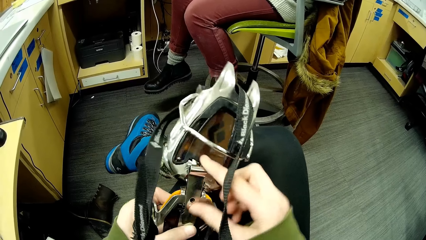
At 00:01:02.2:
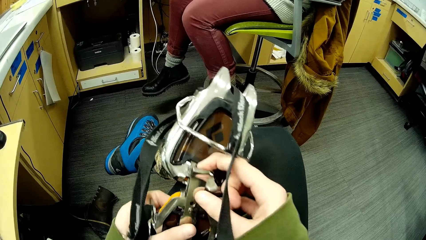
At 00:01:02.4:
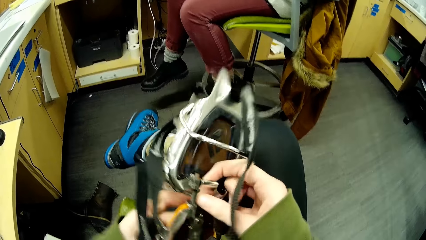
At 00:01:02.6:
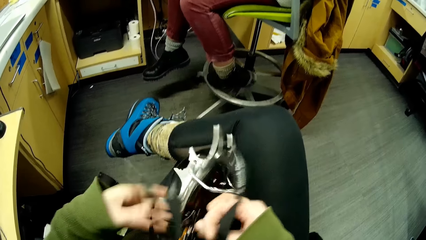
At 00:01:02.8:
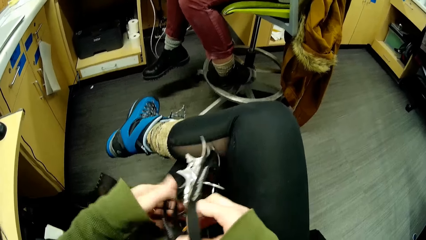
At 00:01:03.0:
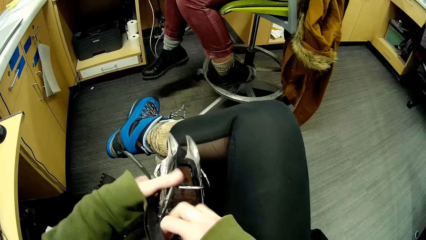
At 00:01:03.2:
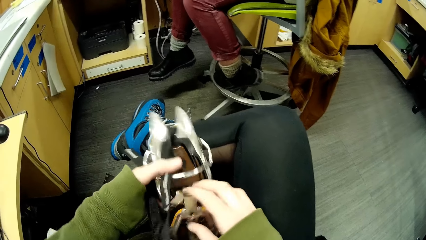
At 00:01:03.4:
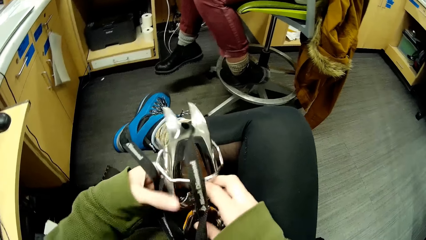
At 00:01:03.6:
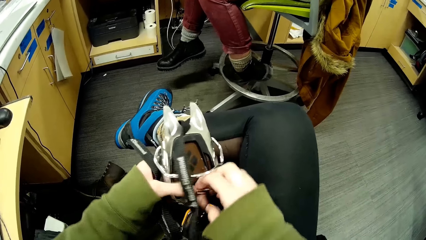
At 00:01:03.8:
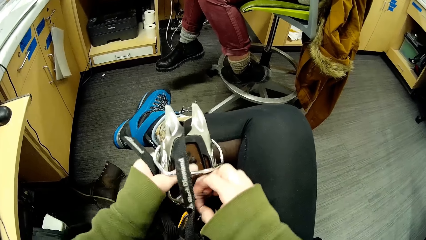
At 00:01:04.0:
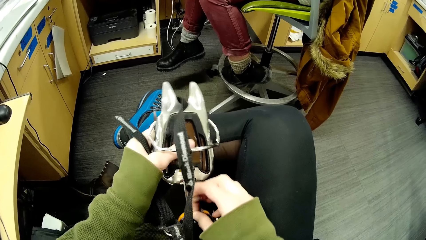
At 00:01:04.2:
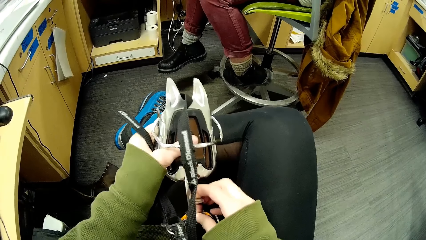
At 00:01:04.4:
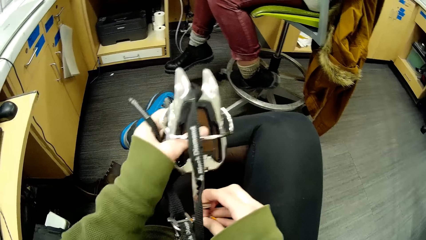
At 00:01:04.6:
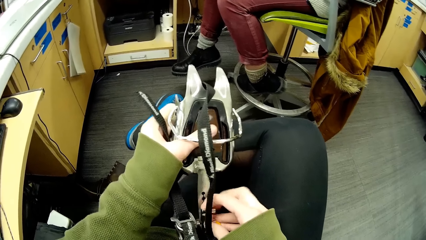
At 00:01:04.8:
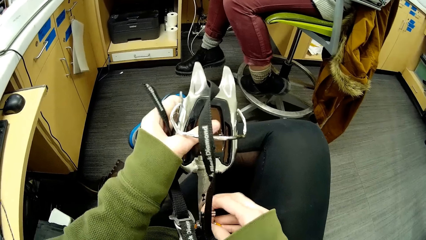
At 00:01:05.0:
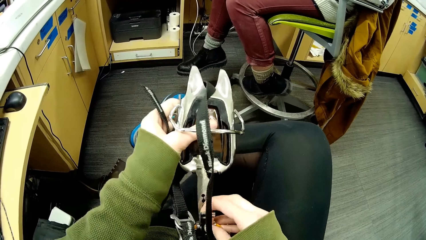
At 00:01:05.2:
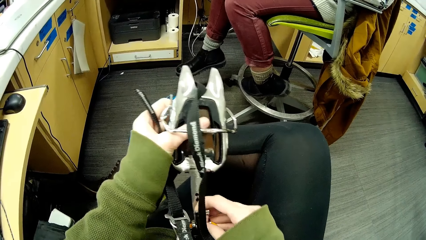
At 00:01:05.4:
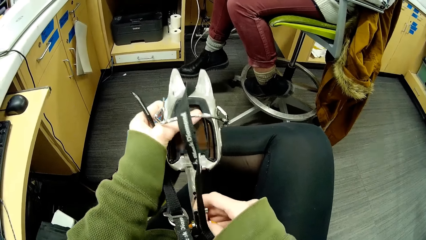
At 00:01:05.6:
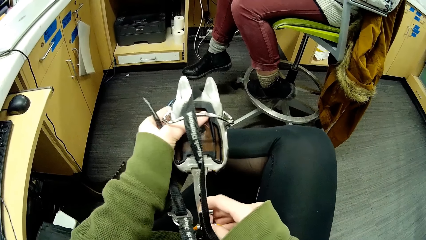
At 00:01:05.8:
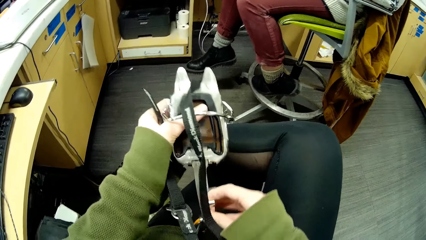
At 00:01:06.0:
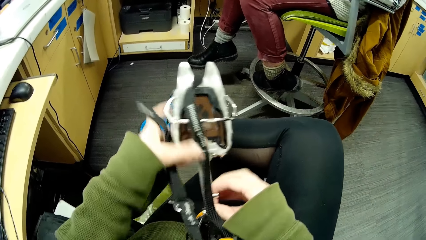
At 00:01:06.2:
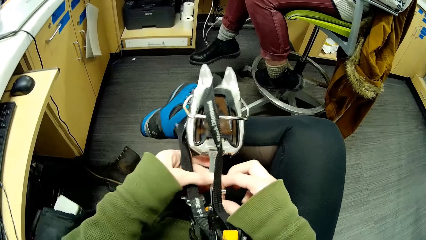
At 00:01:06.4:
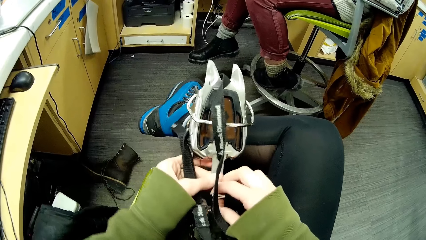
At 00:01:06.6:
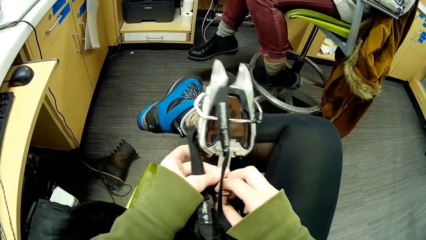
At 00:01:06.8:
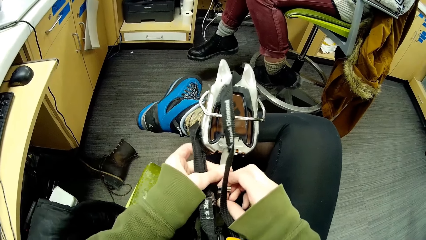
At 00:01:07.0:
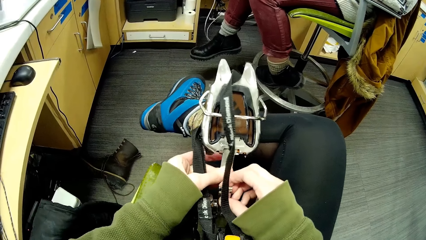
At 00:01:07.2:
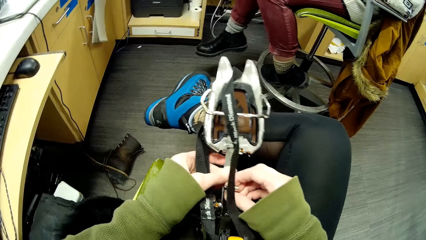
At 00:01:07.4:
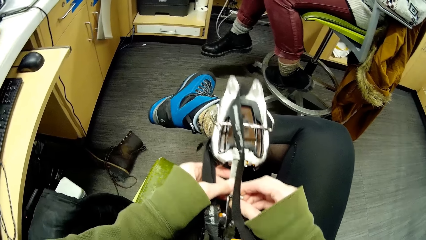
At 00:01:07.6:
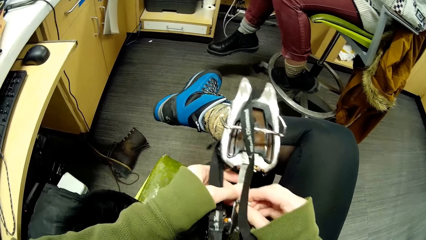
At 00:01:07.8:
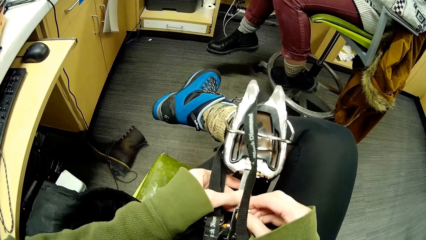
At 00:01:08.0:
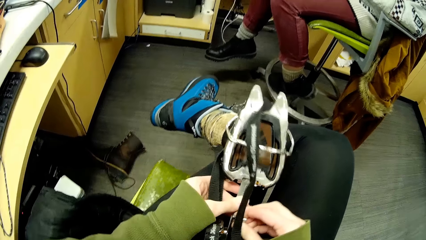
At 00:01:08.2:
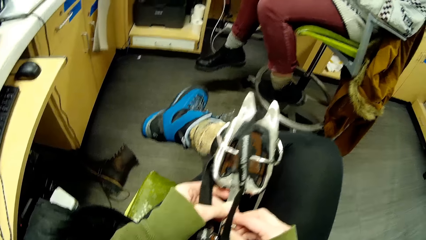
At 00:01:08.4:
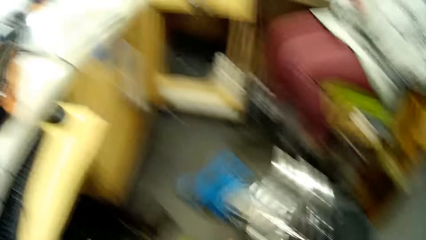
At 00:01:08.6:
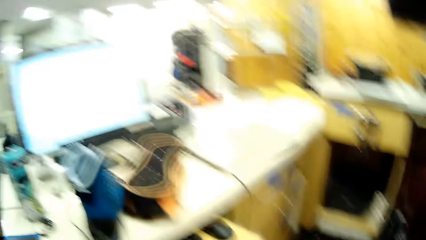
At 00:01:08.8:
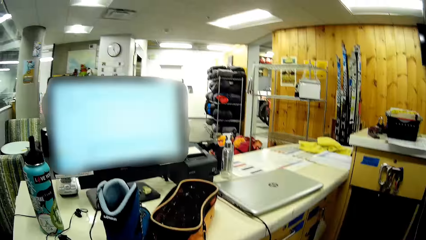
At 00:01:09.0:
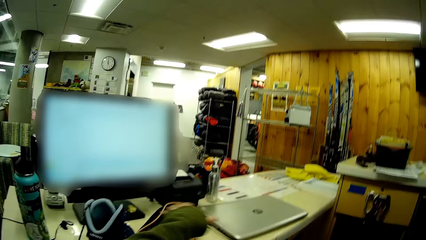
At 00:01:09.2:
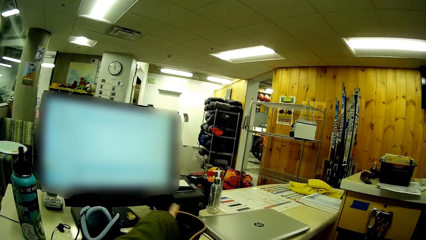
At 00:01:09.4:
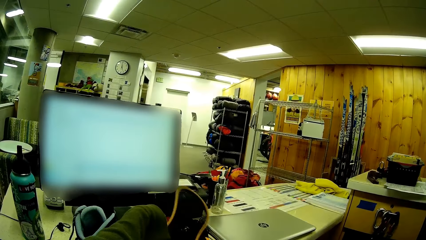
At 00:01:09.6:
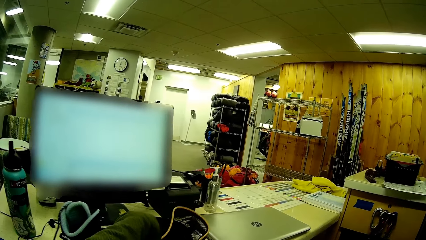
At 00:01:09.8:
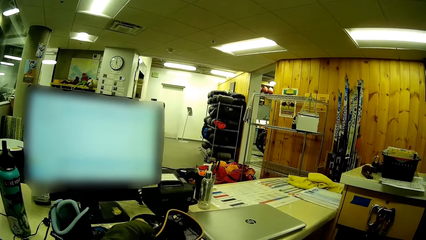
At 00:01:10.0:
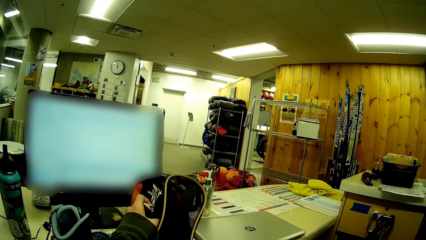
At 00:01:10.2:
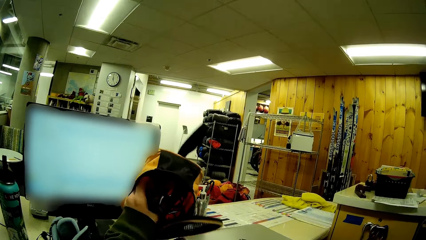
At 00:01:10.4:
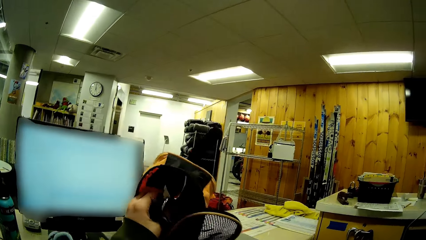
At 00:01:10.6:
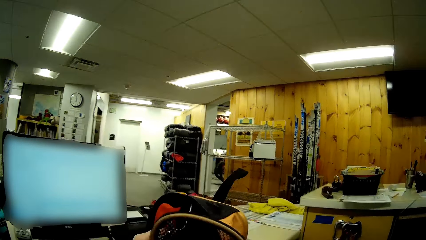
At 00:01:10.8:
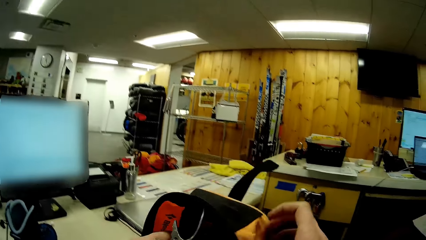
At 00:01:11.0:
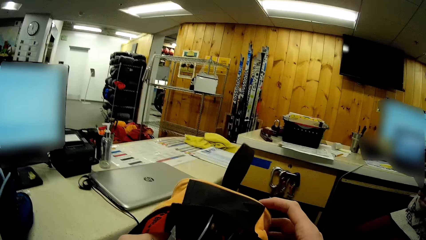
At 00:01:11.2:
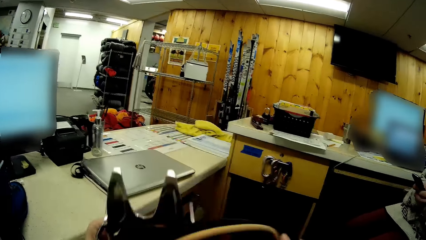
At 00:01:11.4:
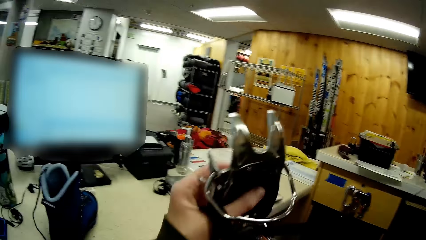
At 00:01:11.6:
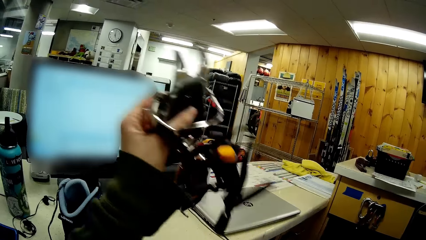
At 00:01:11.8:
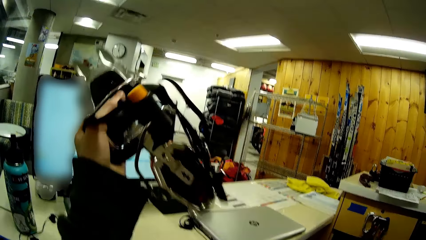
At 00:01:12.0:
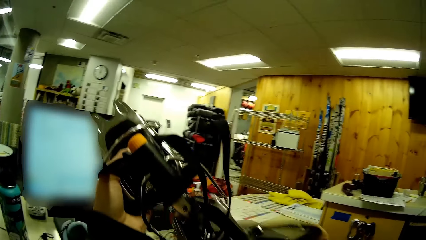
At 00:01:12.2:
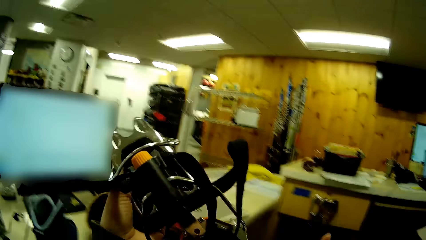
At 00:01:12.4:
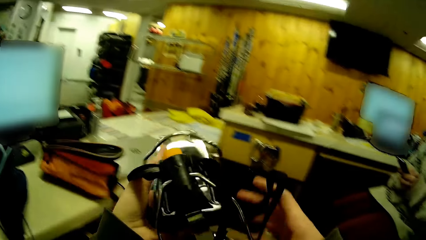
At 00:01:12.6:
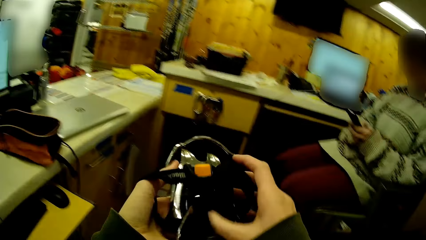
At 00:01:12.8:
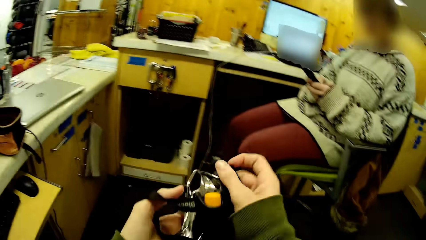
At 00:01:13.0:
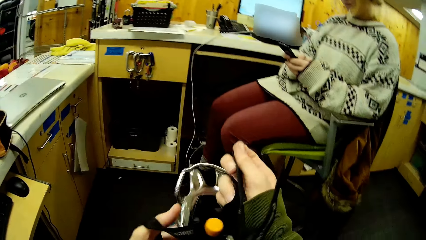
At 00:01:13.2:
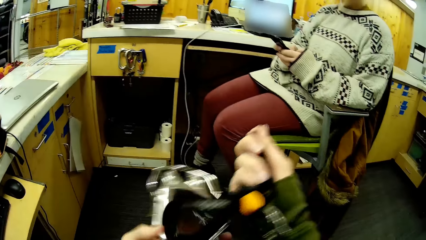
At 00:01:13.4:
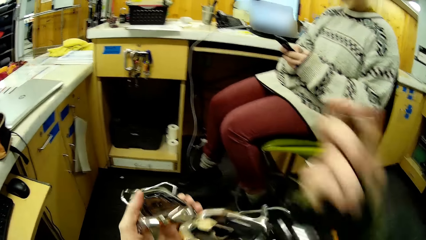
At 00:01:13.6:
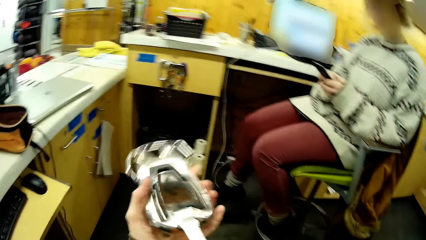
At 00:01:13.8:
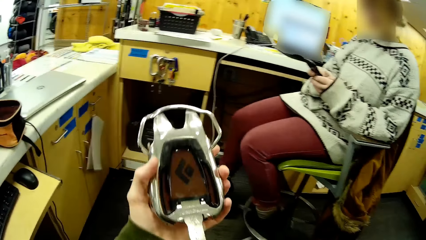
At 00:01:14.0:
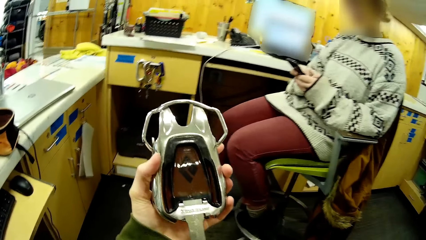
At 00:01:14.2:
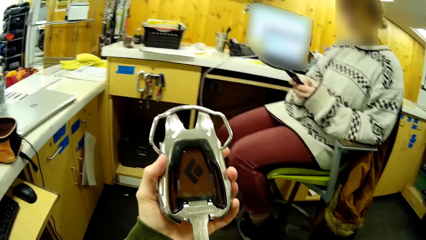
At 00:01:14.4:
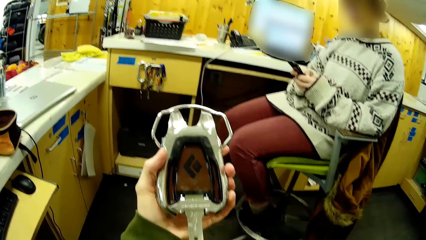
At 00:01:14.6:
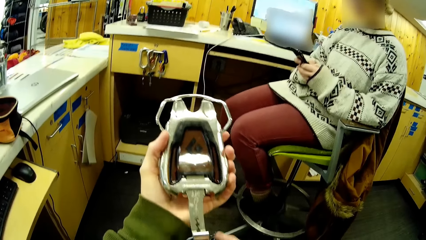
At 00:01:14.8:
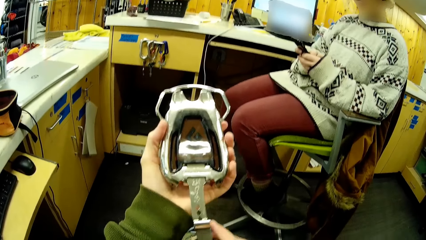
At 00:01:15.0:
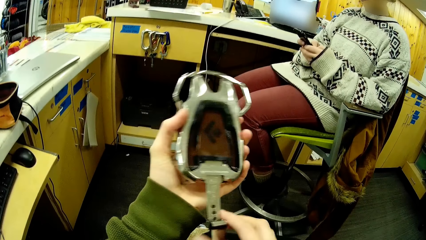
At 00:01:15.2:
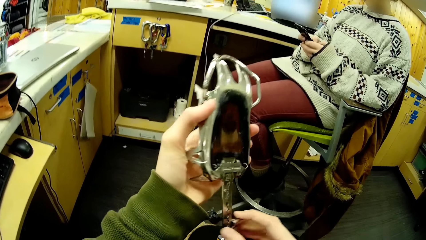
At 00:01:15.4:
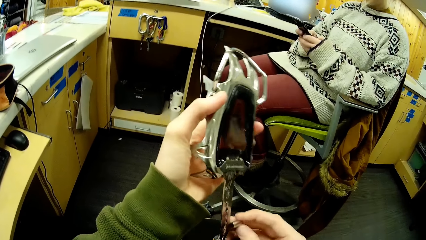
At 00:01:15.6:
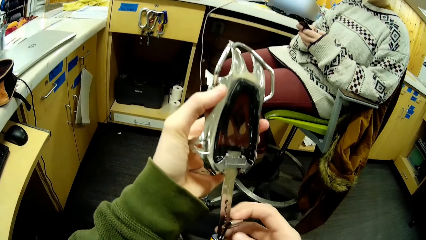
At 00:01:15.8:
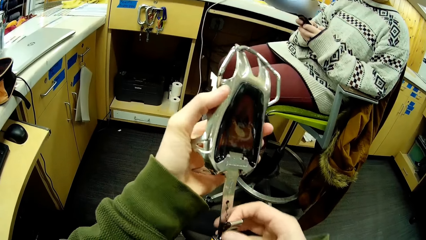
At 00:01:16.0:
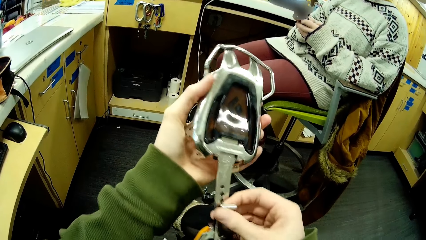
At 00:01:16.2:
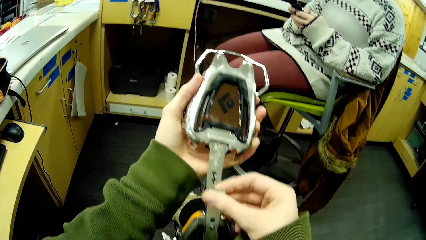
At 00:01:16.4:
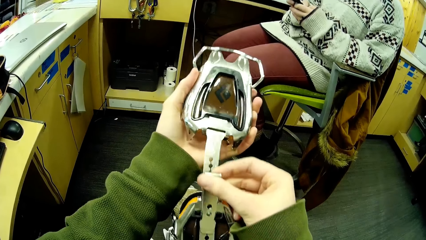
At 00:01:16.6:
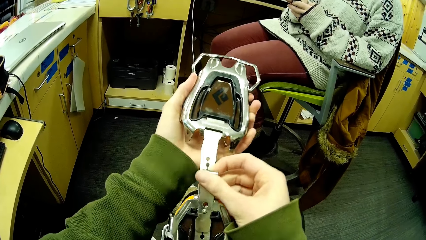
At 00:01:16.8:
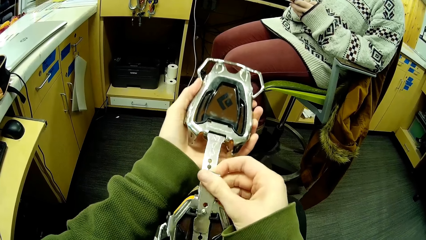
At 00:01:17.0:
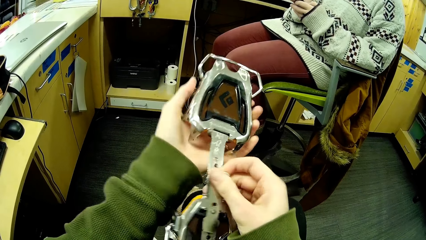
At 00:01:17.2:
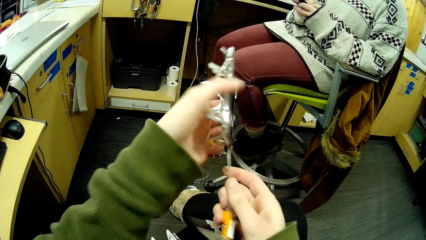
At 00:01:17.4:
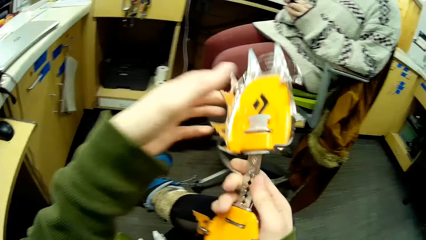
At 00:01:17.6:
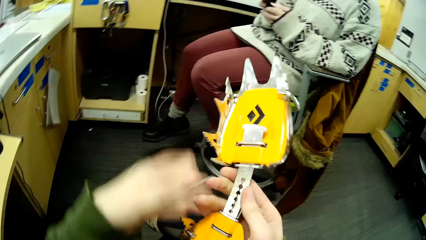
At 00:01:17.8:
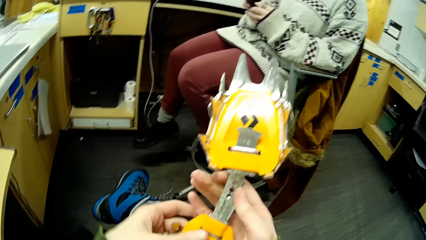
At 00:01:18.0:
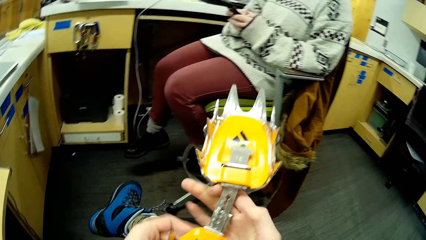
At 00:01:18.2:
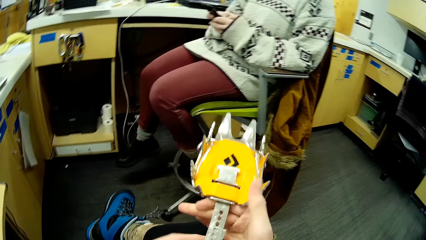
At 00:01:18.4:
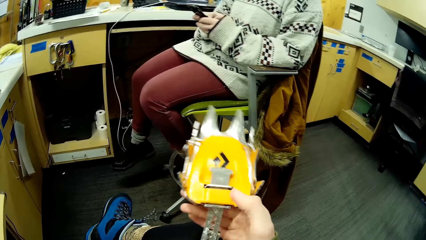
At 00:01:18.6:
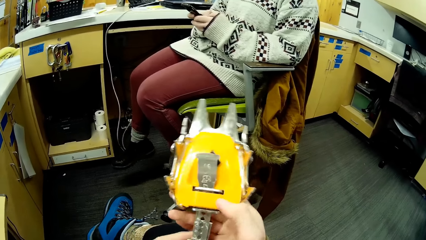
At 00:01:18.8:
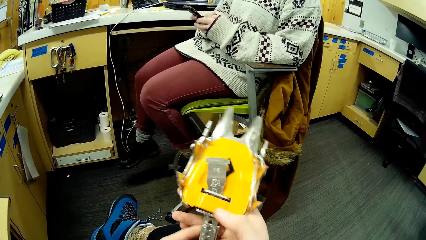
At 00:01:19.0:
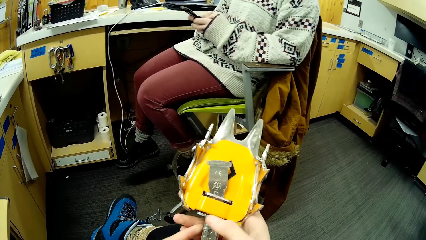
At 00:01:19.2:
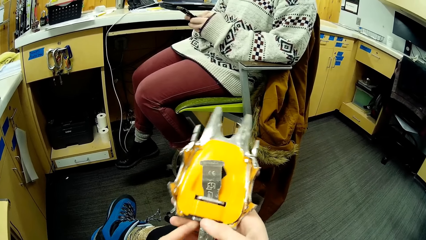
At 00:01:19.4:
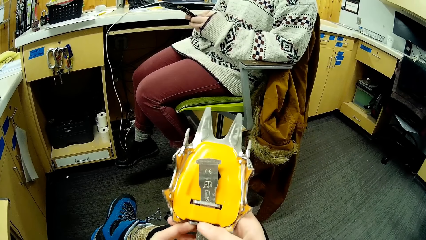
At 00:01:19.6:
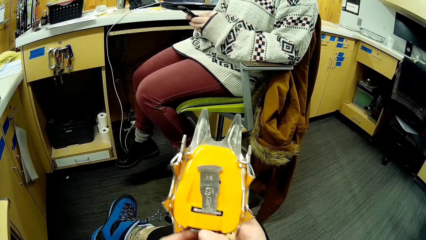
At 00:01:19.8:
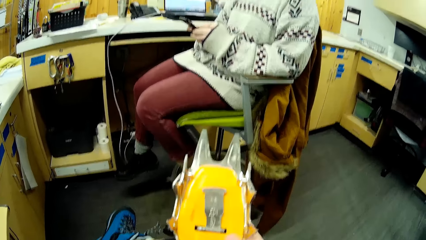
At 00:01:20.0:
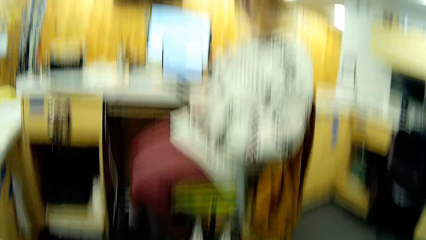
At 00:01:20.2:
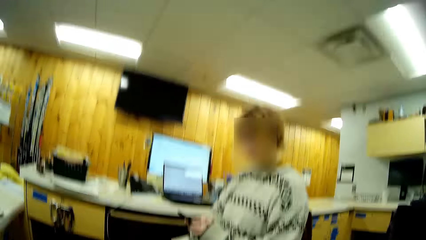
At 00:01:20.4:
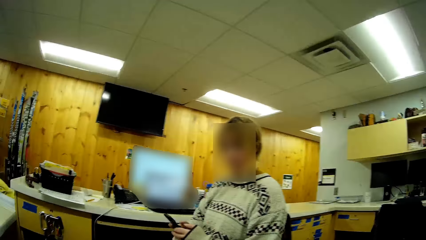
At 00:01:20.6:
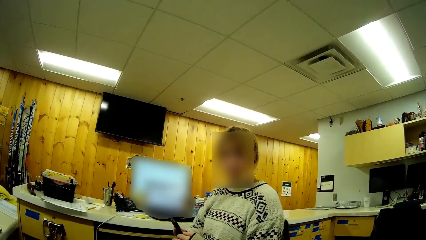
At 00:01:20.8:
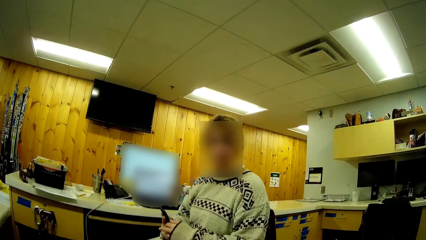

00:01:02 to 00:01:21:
The camera wearer fixes something. They take the ice climbing tool from the bag. They stretch something. They look at the ice climbing tool. They turn something. They fix something.
